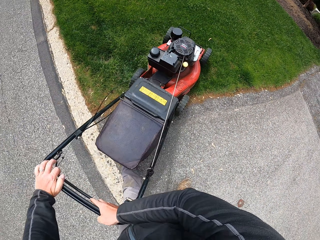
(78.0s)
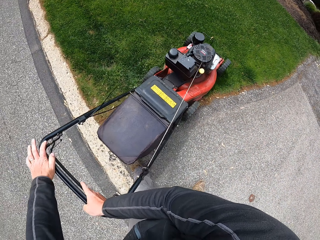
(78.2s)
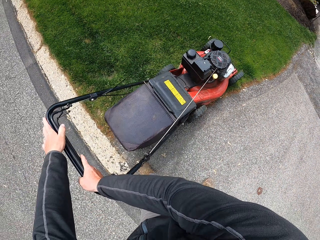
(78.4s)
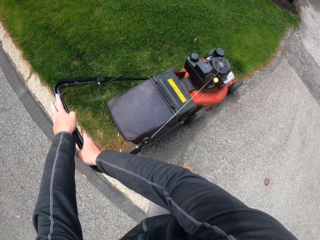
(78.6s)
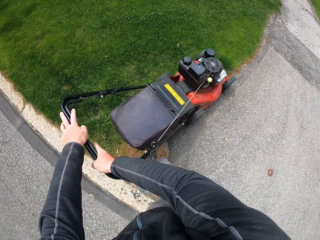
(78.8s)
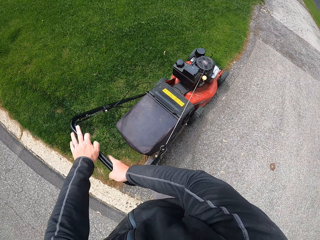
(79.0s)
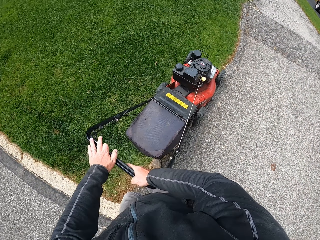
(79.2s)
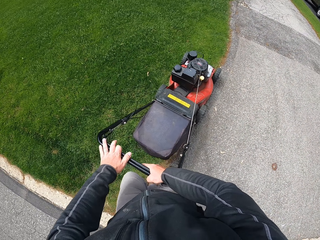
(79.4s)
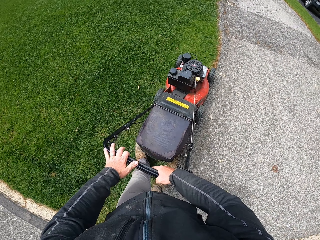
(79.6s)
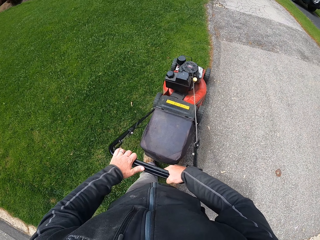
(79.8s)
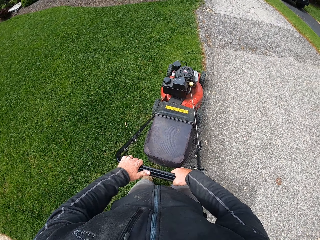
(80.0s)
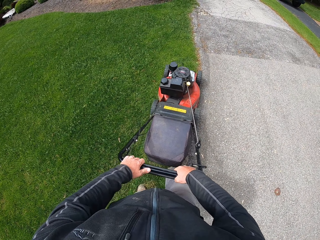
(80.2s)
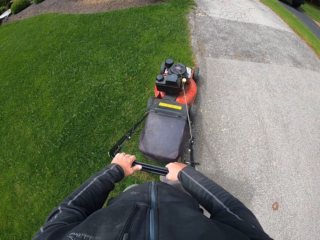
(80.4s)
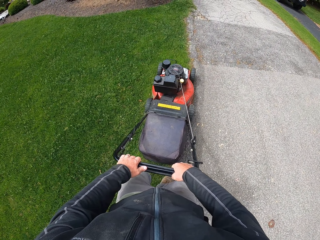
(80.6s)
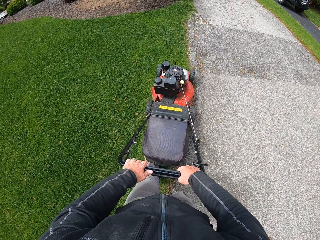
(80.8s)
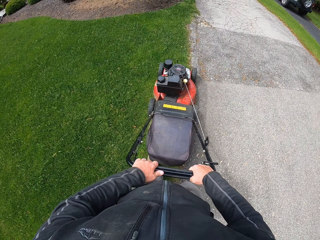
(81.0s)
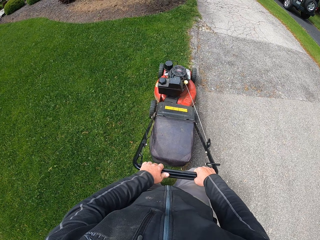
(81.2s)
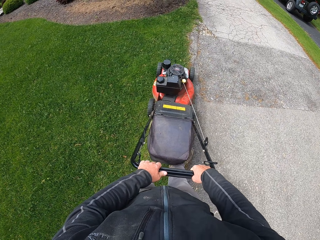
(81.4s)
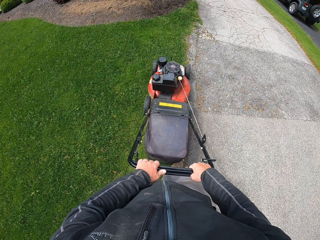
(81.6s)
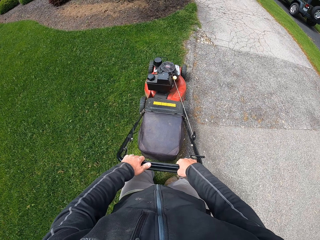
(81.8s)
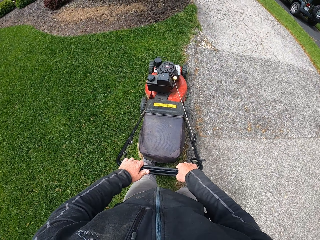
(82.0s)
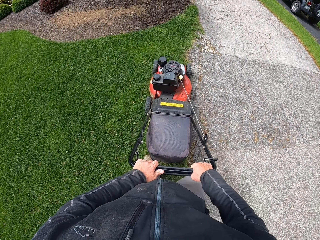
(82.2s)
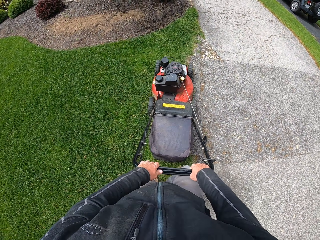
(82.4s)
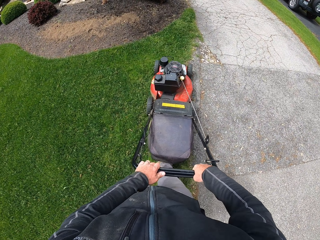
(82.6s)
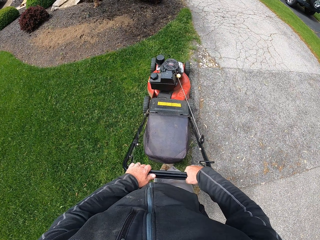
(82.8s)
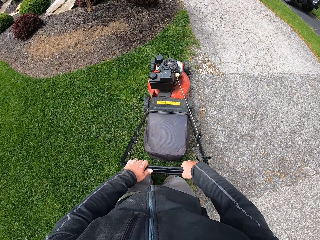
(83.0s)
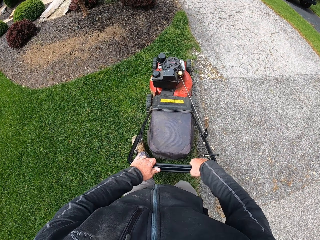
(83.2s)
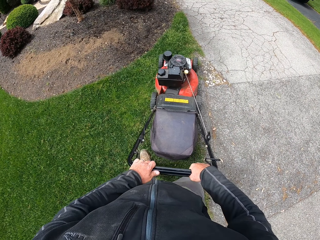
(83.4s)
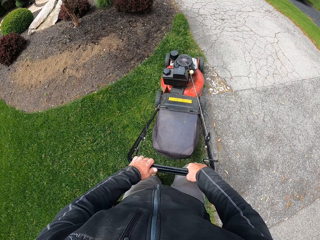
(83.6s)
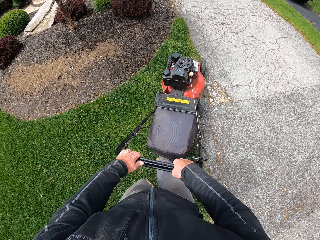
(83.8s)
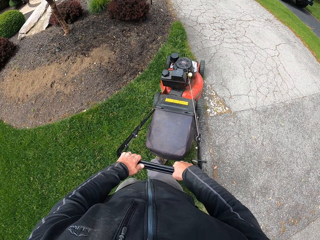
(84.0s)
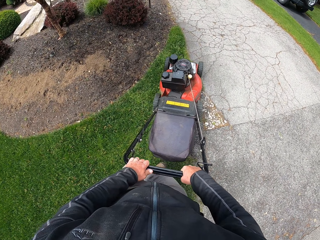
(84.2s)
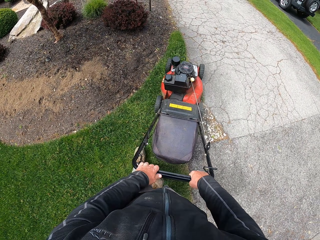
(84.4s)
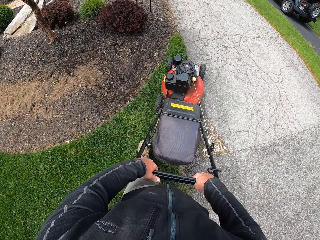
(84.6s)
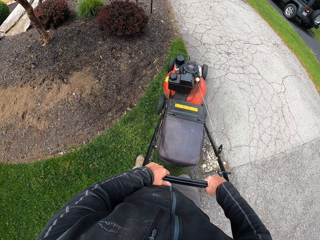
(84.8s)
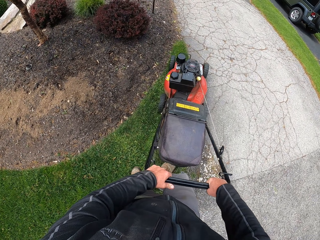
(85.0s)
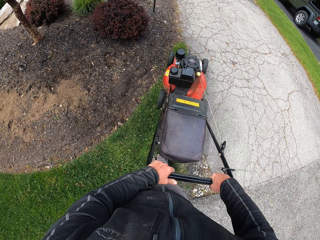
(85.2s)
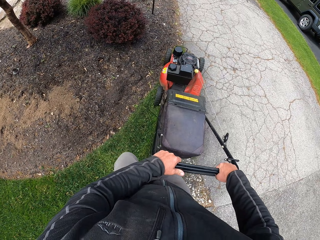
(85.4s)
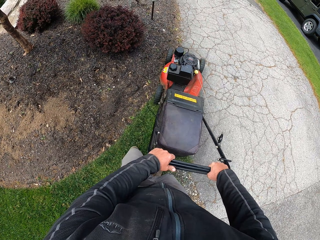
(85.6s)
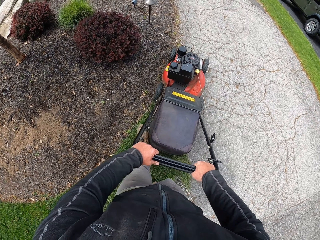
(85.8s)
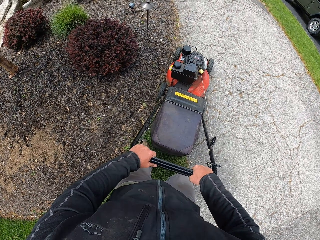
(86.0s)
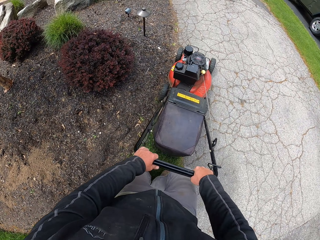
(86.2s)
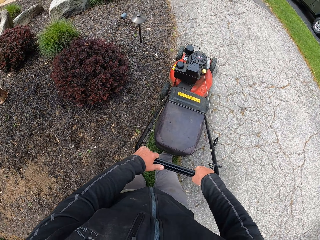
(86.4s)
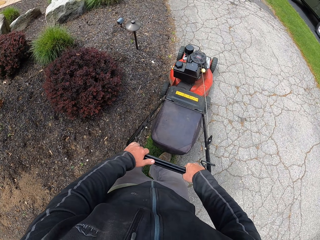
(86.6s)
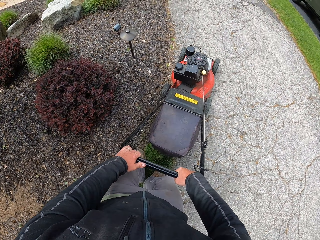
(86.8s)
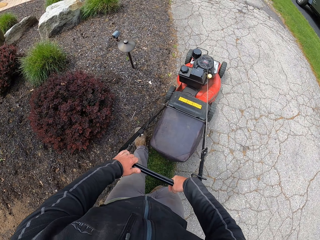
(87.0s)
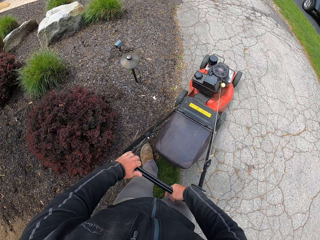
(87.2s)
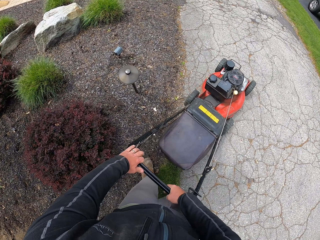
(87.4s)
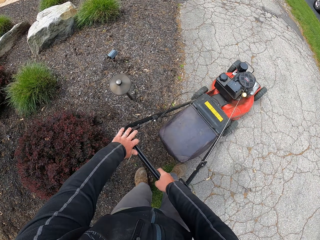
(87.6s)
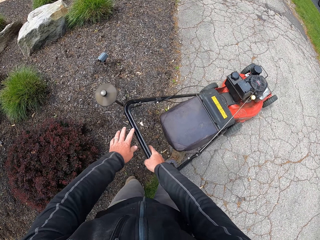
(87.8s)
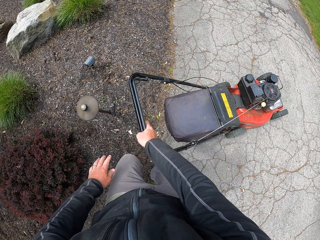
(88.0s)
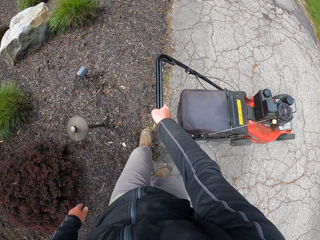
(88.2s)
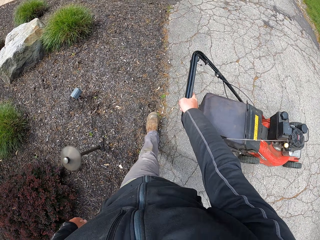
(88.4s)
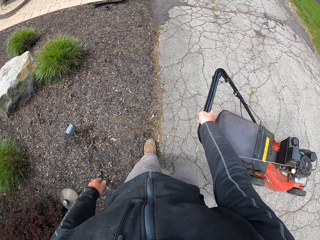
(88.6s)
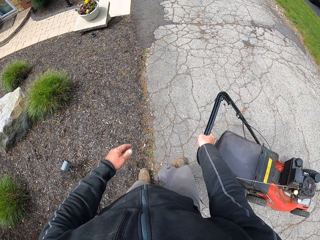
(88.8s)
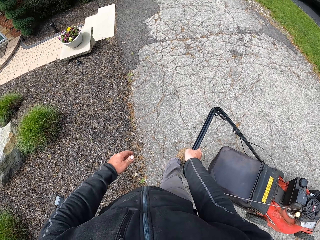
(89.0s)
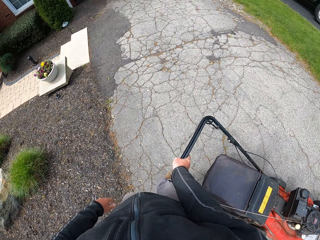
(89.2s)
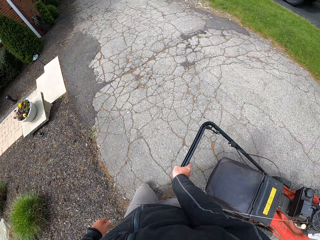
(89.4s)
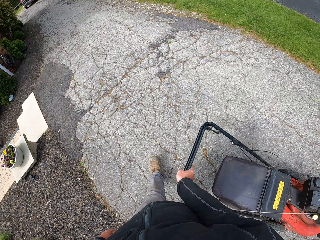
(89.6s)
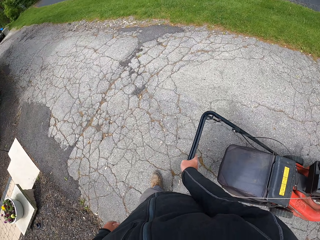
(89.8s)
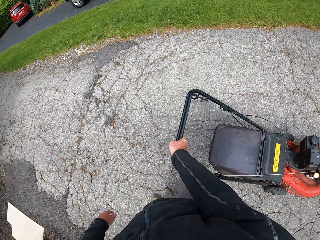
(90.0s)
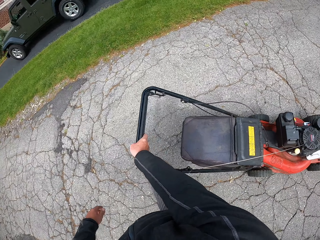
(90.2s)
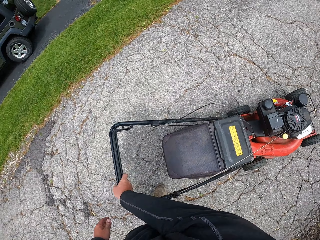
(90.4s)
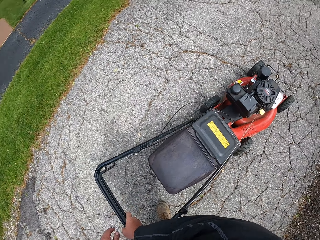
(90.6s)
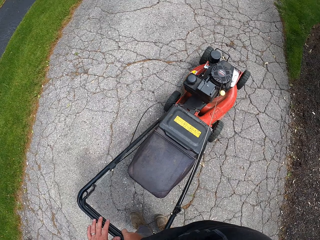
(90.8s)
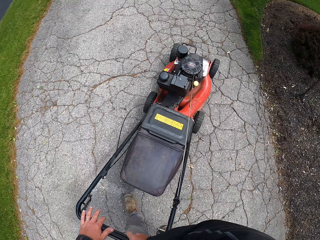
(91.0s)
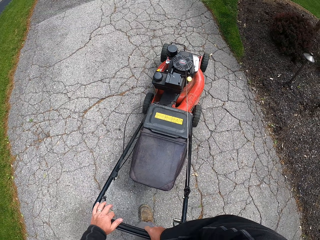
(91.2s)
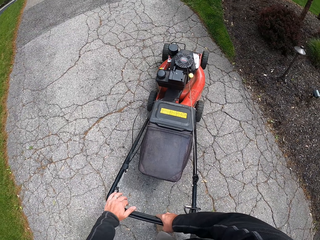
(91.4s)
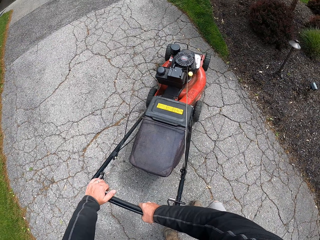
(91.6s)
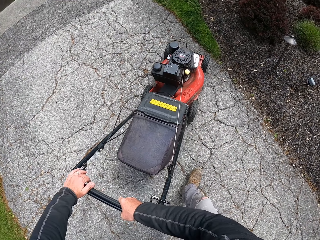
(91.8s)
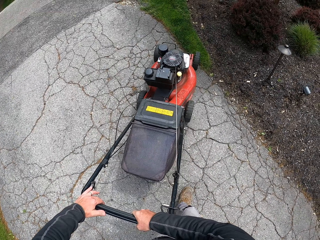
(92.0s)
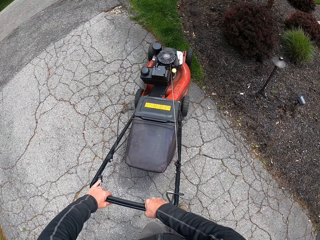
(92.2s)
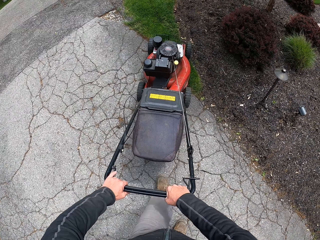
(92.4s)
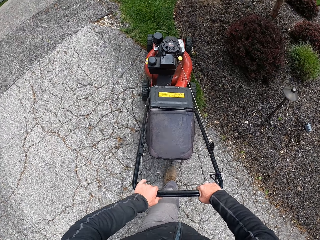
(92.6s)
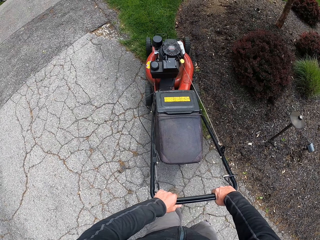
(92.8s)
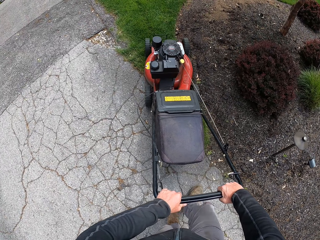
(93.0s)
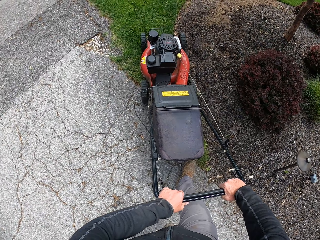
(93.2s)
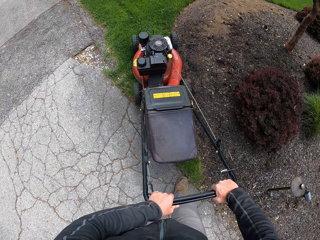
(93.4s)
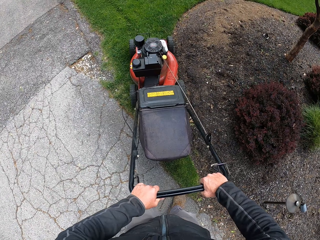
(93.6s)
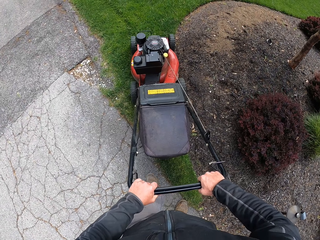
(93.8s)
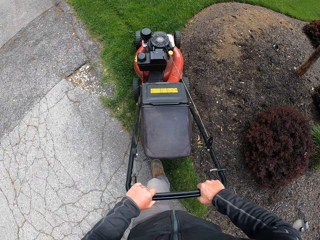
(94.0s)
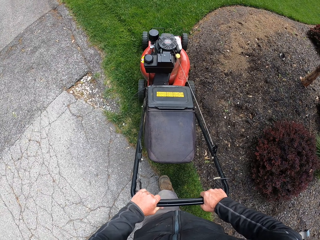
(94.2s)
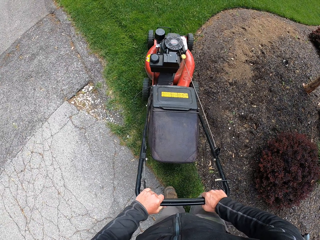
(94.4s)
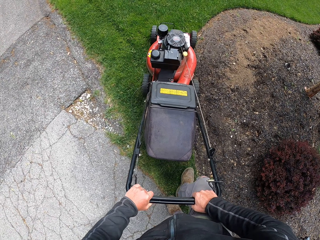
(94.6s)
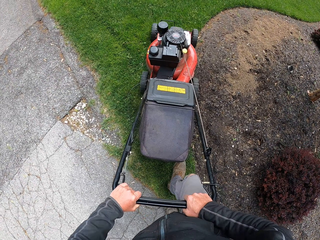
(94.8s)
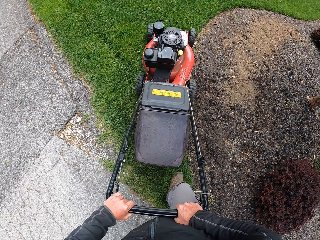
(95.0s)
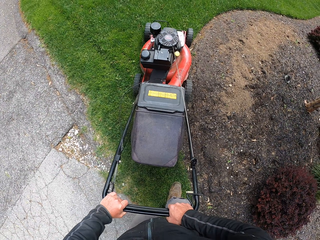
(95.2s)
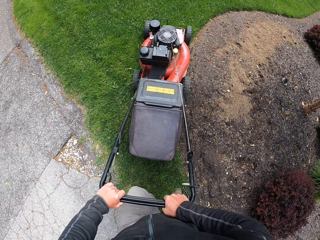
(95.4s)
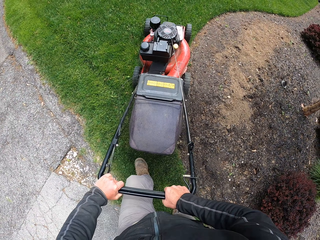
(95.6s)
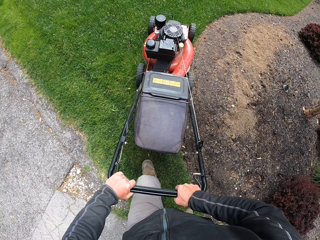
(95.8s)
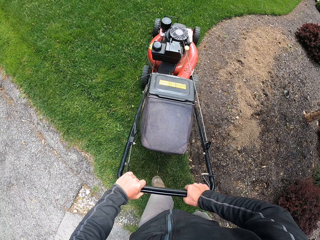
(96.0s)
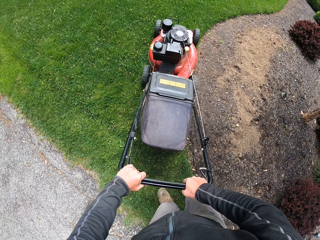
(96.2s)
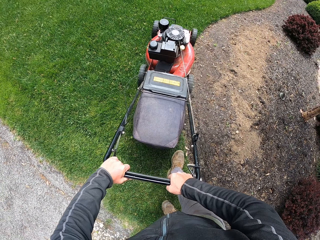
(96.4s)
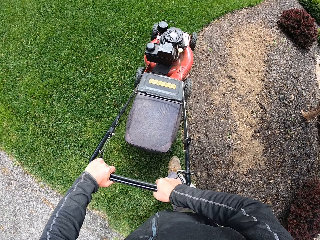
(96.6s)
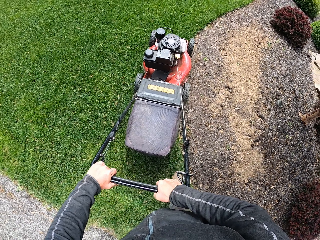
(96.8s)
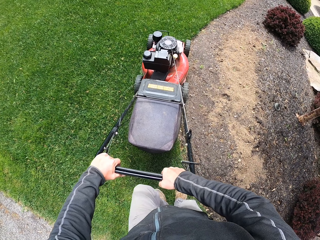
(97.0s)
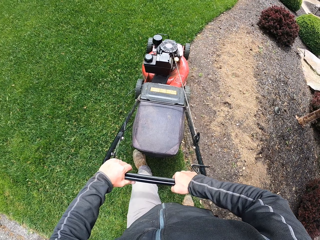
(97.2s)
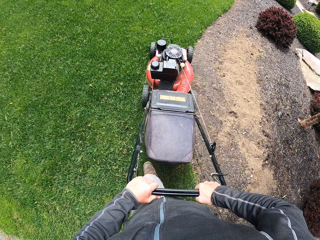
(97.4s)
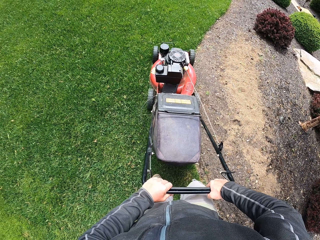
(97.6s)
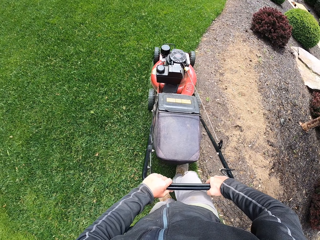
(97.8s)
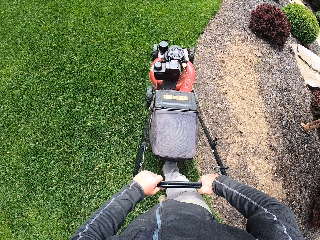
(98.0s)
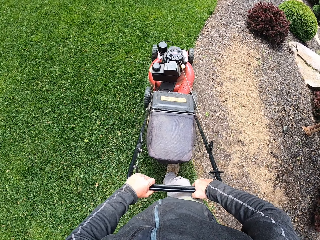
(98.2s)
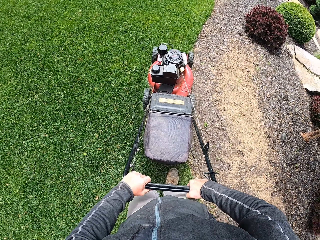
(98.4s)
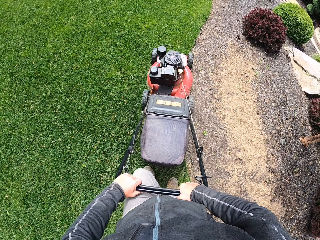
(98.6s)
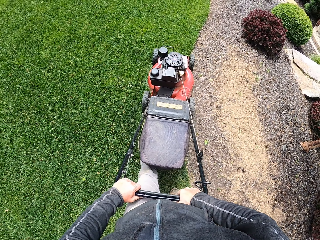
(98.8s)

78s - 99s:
The camera wearer reverses the lawn mower. They cut the grass with the lawn mower machine. They withdraw one hand from the lawn mower. They make a U-turn with the lawn mower on the pavement. They hold the lawn mower with both hands. They cut the grass with the lawn mower machine.
